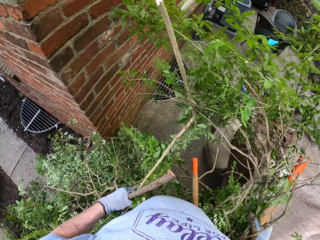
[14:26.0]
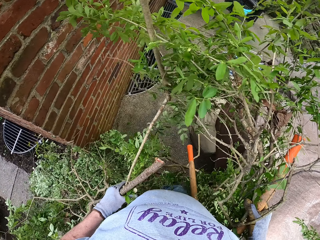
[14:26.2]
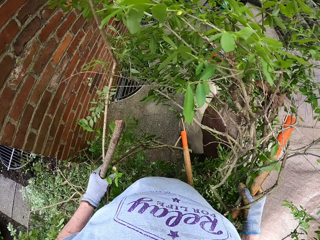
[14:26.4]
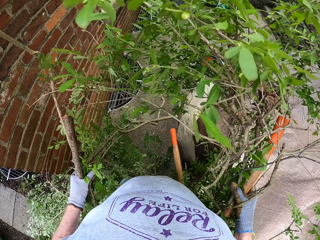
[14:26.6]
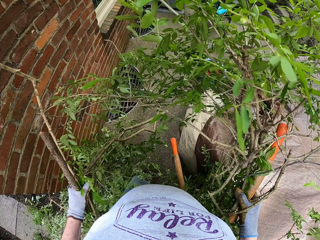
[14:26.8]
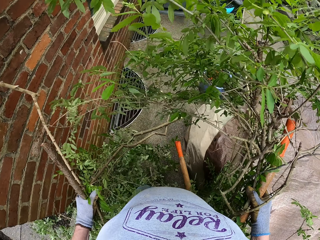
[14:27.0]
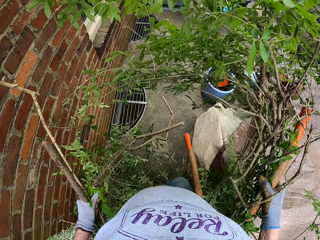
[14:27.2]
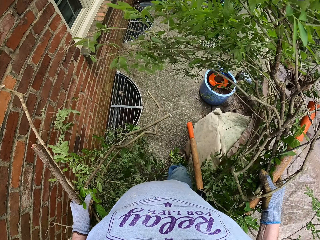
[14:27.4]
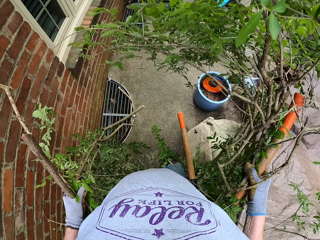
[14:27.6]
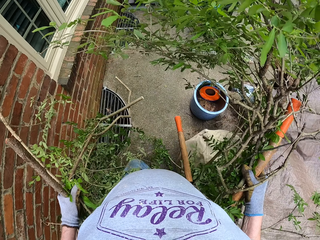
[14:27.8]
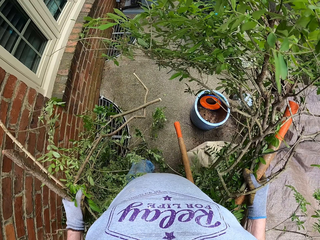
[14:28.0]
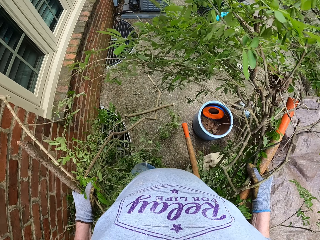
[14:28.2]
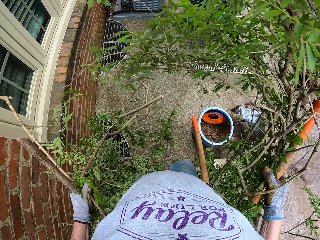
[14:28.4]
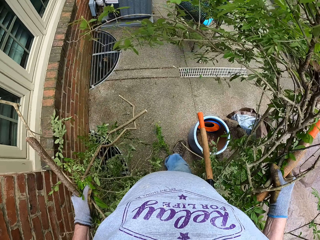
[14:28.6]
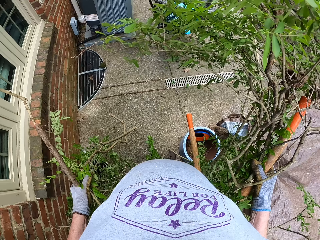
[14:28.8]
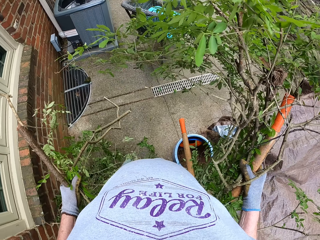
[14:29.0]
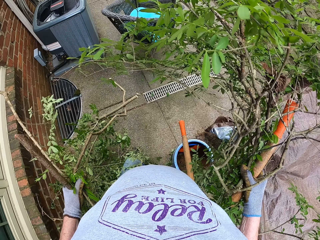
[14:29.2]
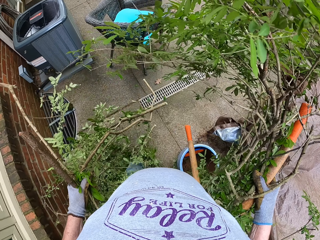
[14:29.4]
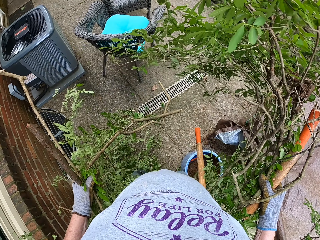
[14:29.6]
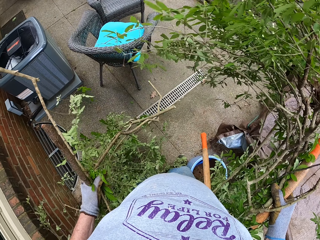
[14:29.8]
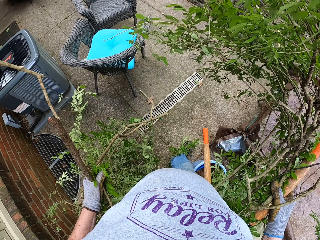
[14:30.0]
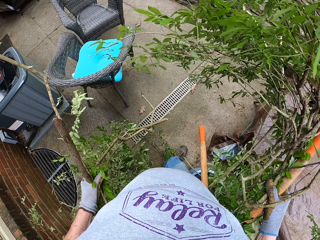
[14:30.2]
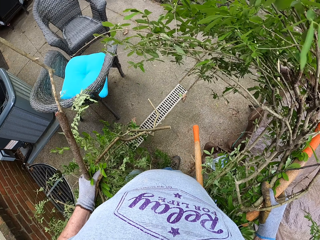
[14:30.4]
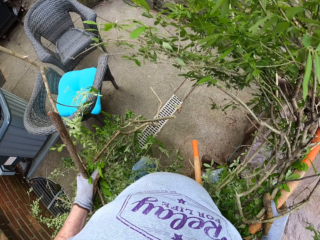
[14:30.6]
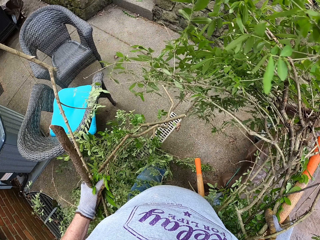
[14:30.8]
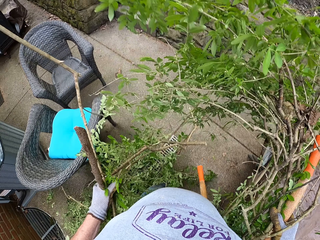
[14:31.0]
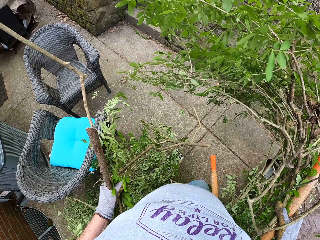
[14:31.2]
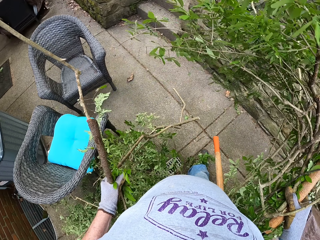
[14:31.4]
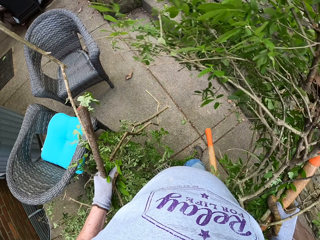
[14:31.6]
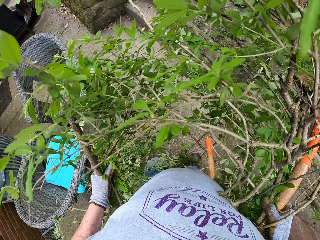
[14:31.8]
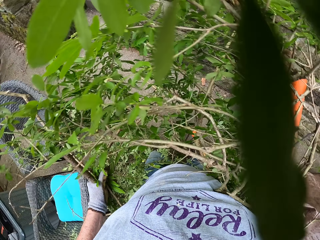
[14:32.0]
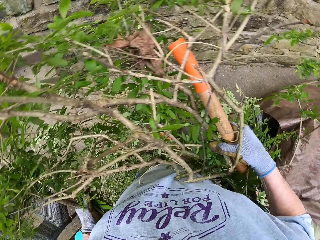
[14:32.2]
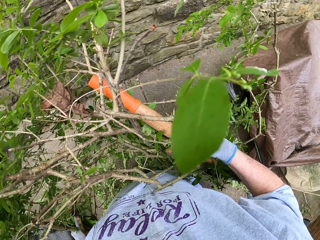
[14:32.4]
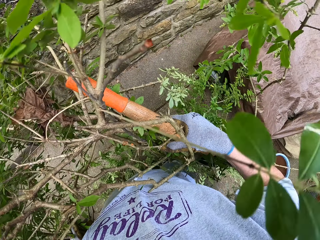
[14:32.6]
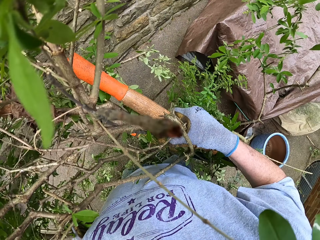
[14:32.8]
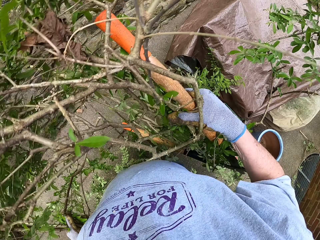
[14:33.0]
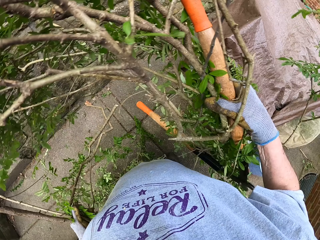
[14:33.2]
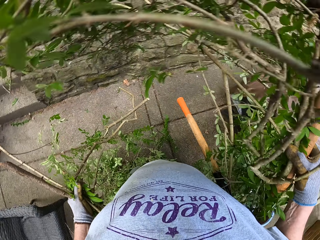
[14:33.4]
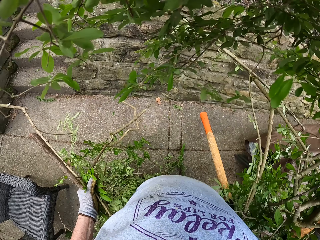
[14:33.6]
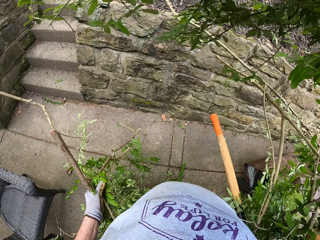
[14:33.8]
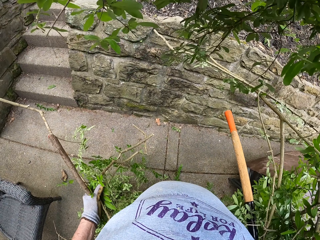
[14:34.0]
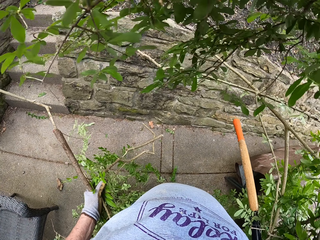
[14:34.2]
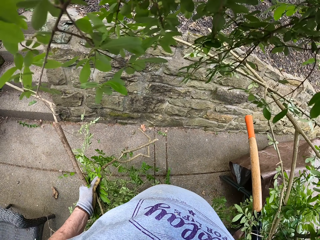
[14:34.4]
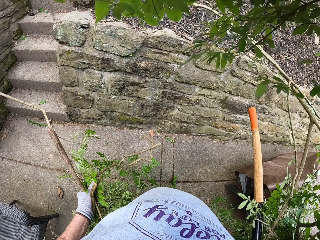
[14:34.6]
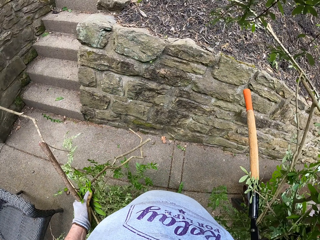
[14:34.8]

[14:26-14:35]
The camera wearer walks in the garden. They turn right, turn left and look around.

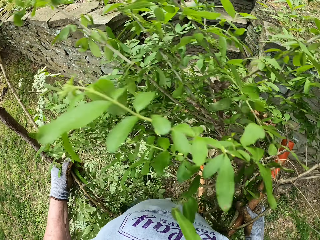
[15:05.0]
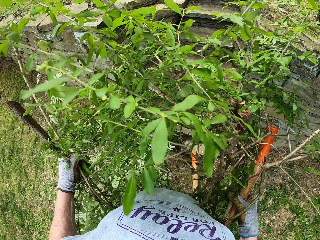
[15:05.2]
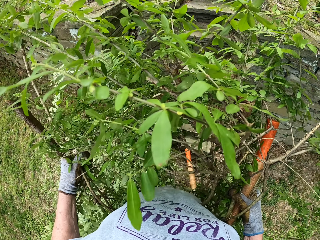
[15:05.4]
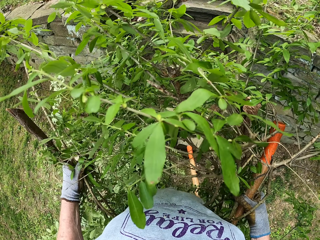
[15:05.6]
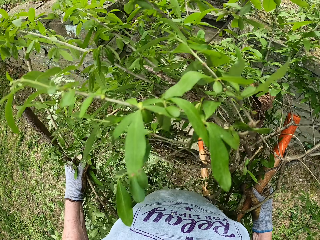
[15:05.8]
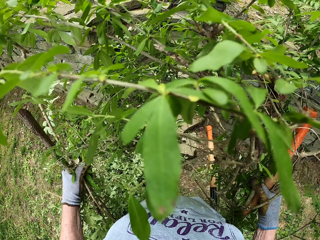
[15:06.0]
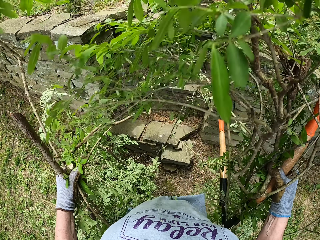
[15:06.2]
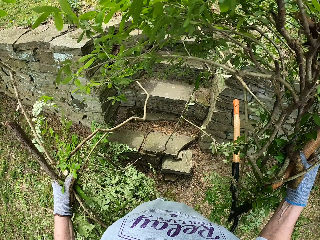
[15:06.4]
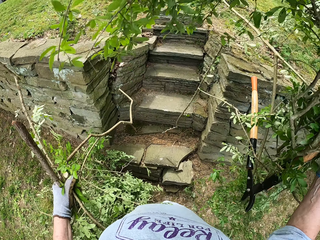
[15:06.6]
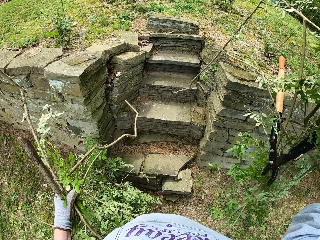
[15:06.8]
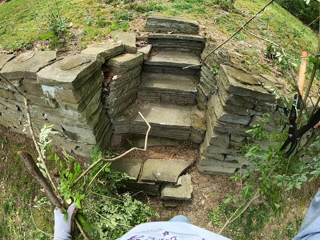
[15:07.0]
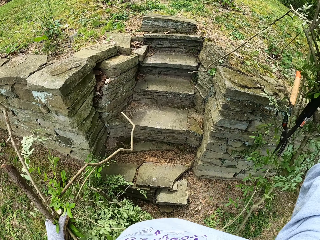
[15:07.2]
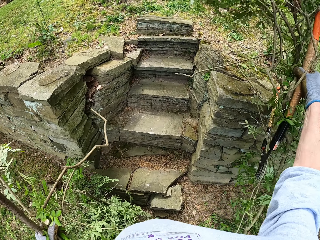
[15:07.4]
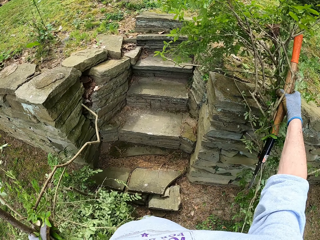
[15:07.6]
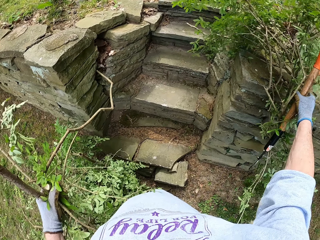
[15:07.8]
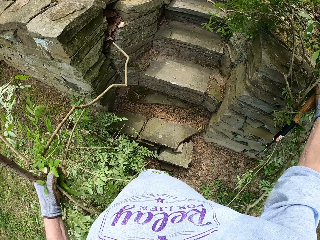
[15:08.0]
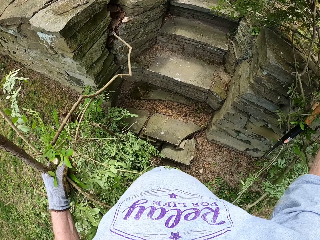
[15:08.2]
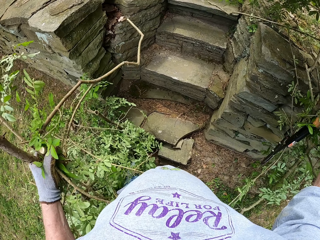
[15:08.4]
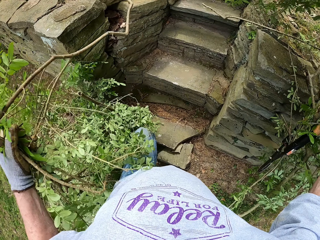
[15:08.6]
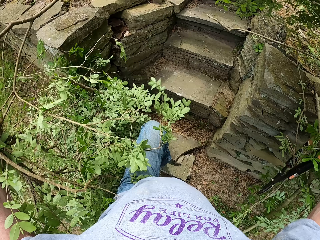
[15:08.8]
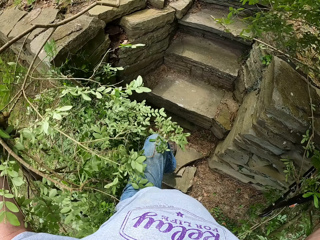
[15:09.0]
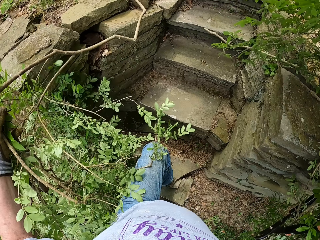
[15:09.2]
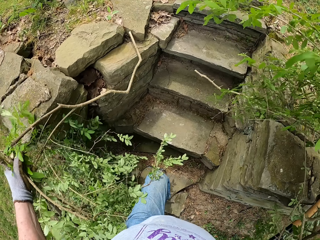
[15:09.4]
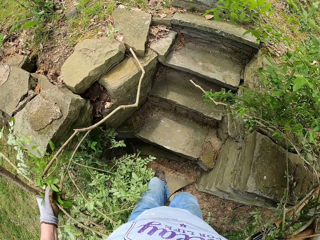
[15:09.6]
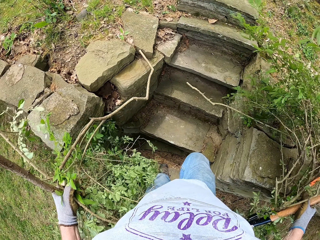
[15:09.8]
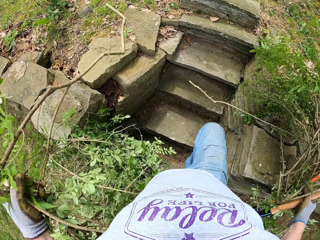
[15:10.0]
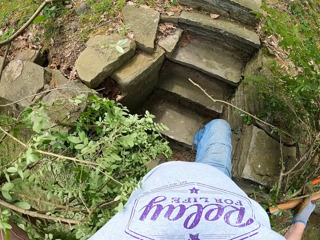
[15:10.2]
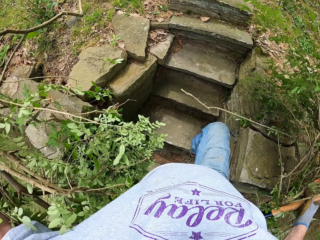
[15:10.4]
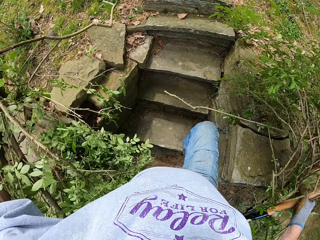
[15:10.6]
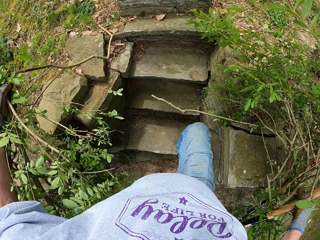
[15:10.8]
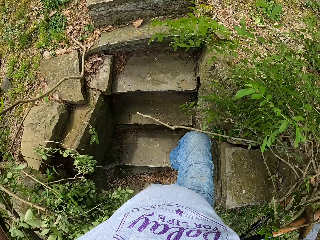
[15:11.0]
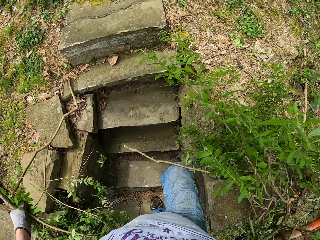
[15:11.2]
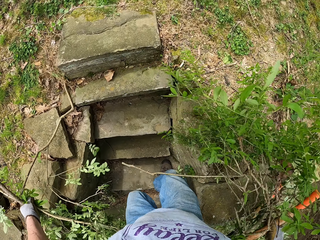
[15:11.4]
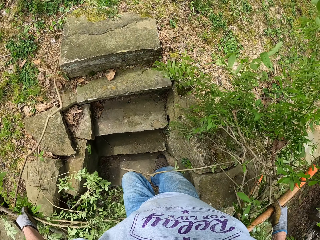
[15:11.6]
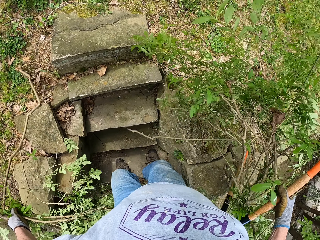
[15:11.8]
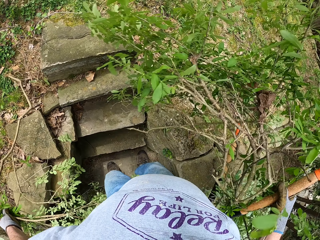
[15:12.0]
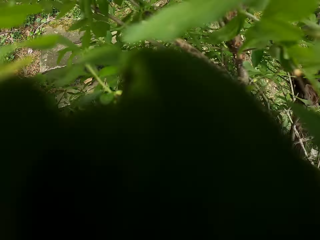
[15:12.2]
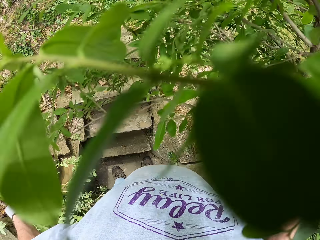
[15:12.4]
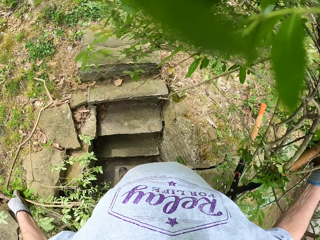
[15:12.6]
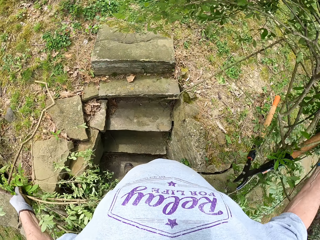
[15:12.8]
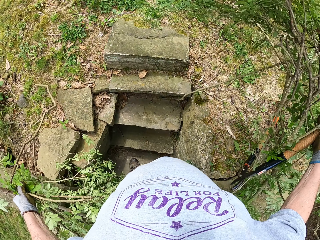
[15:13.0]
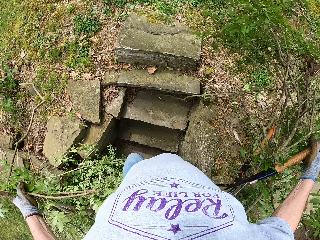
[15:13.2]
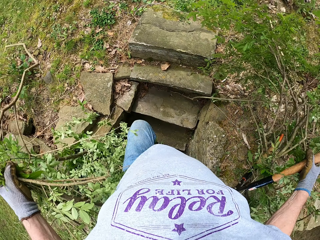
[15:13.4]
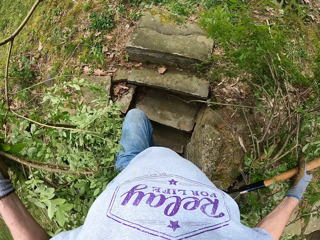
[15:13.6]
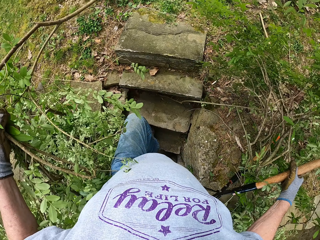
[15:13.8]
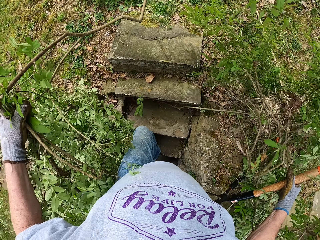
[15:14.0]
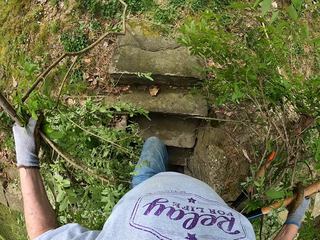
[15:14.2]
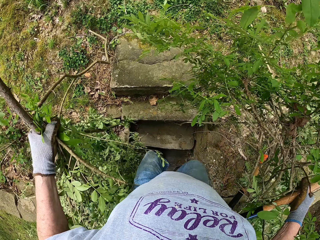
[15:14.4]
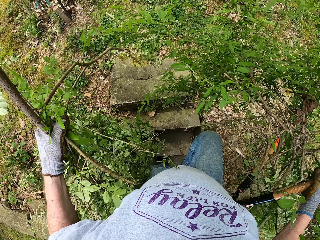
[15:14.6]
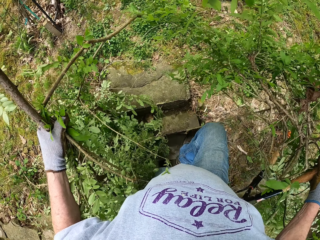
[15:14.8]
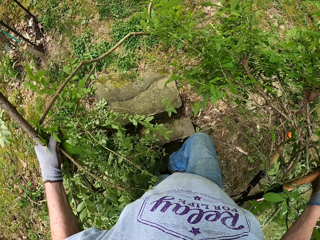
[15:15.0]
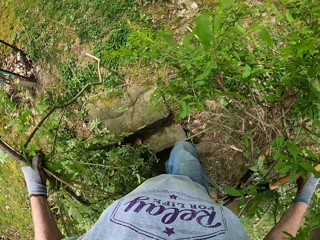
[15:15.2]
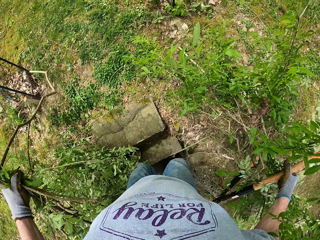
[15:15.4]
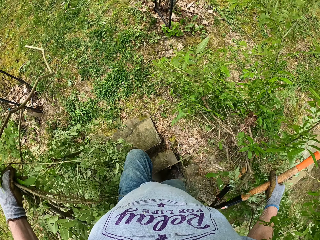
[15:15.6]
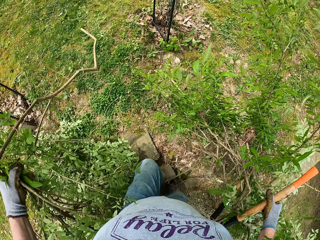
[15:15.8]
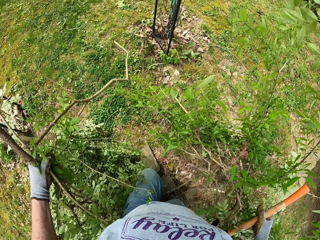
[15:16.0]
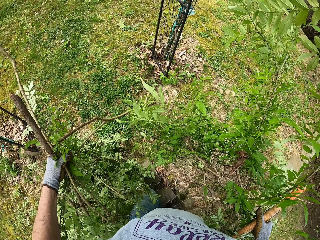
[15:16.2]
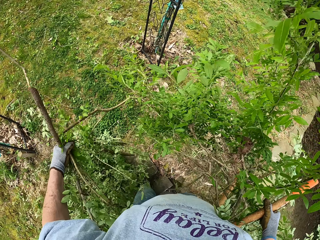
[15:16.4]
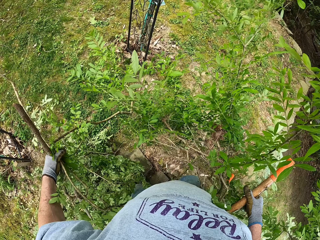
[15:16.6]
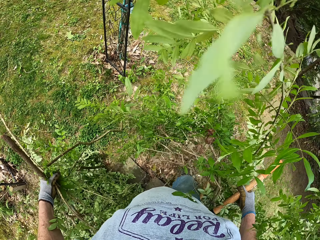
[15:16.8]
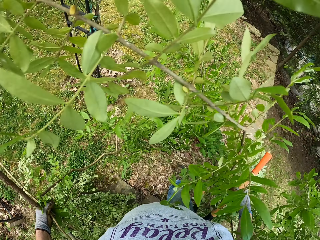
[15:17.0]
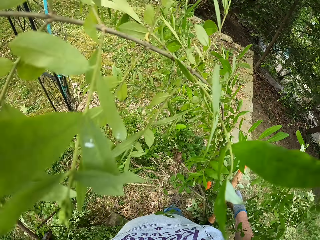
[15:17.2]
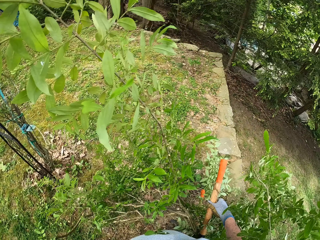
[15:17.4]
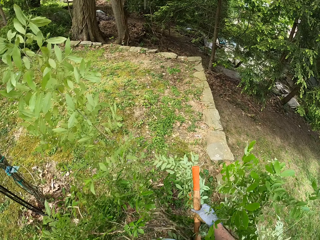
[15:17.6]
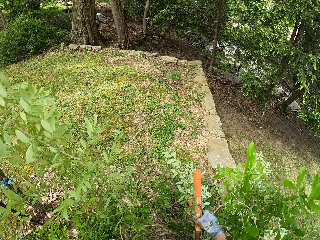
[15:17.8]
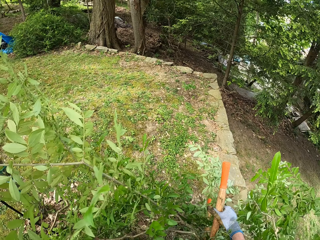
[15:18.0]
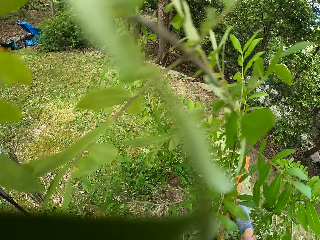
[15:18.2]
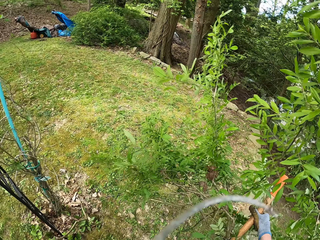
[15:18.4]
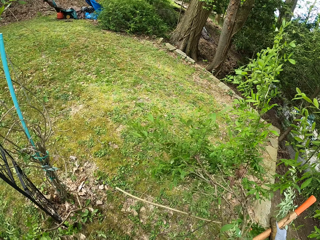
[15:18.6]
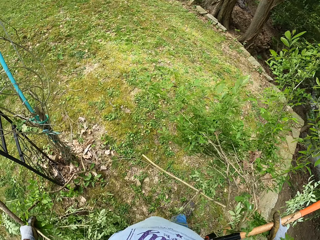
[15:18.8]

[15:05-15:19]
The camera wearer holds up the branches on the right hand. They climb another staircase. They walk to the right.
